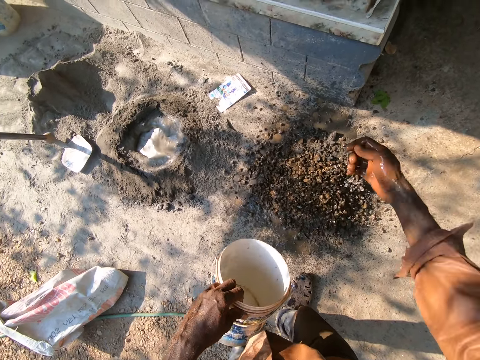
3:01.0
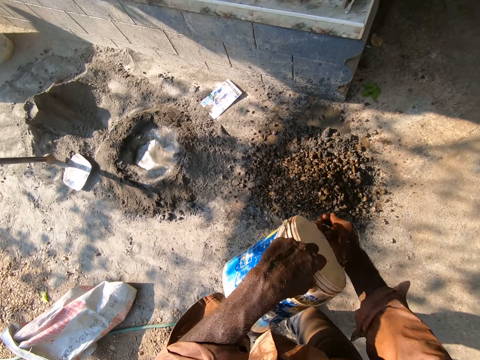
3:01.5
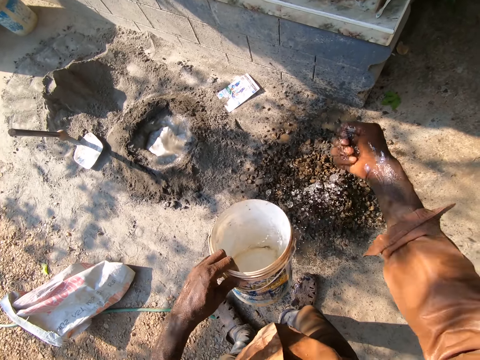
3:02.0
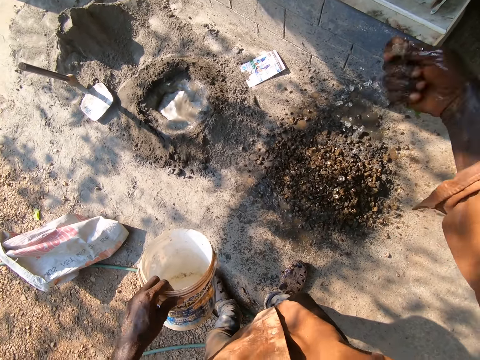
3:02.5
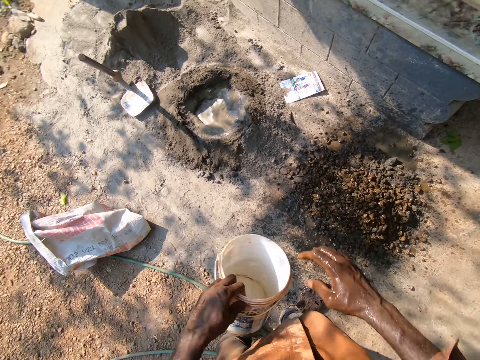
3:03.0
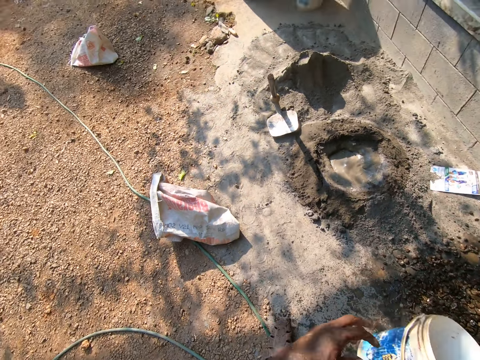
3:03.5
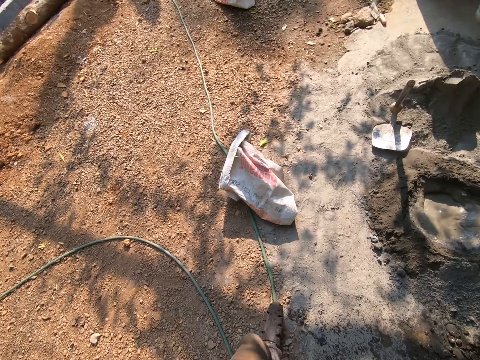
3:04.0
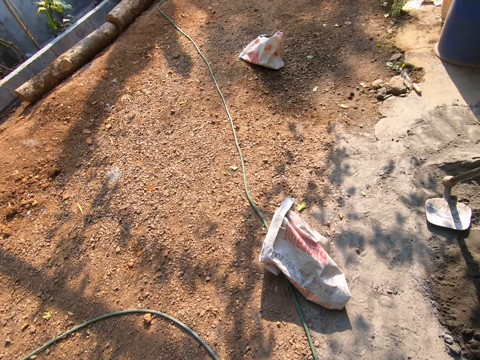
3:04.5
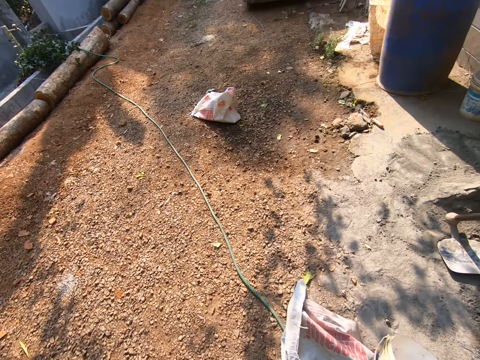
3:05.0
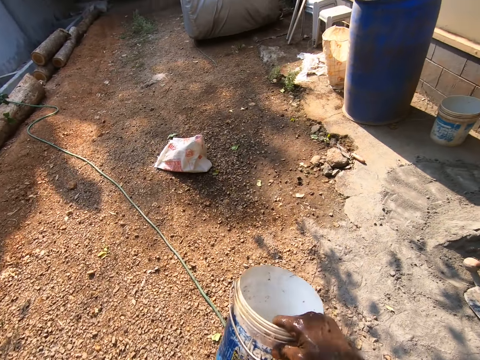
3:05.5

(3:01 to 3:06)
The camera wearer pours water to the right hand. They sprinkle water on the cement. They transfer the paint can to the right hand. They walk around the site.

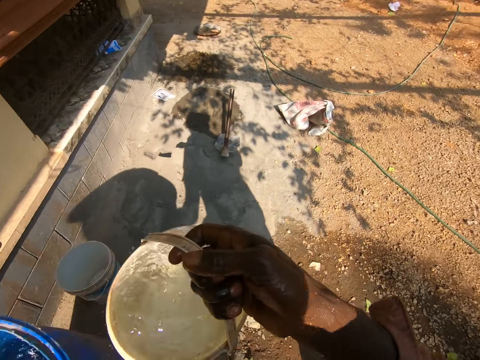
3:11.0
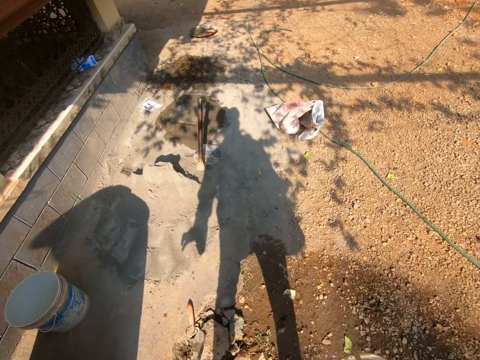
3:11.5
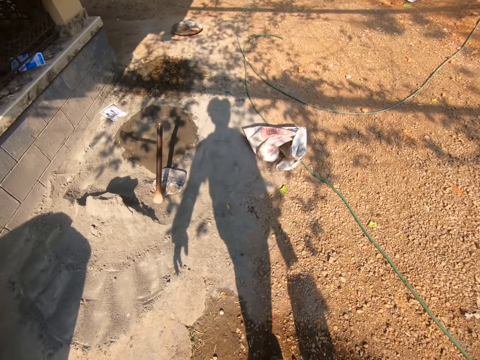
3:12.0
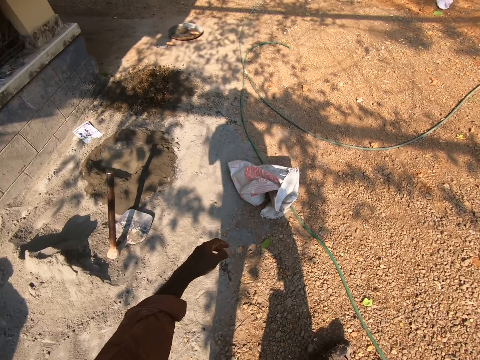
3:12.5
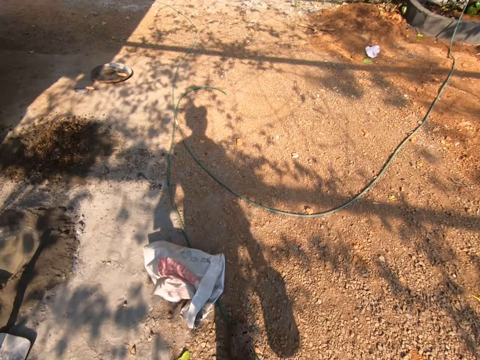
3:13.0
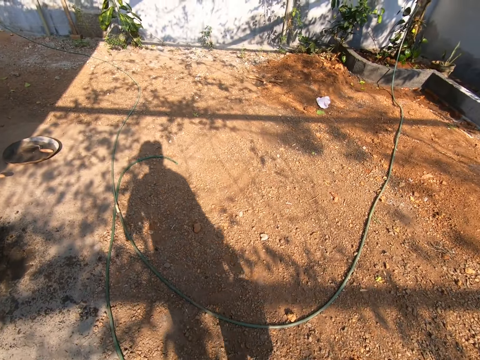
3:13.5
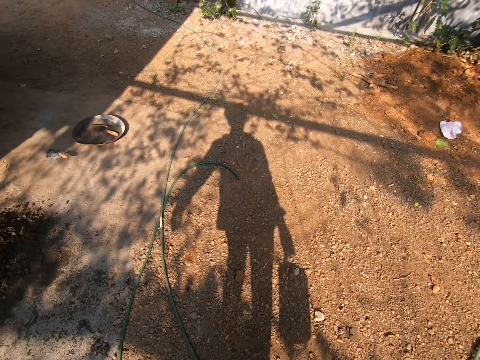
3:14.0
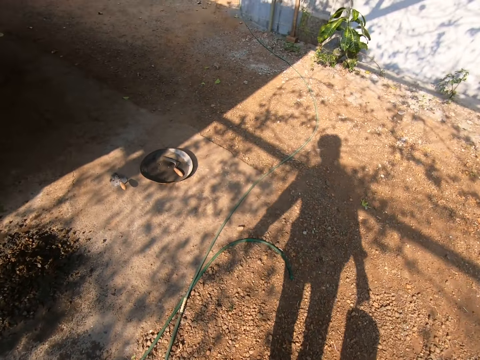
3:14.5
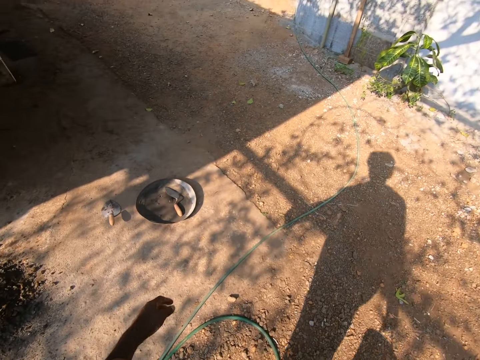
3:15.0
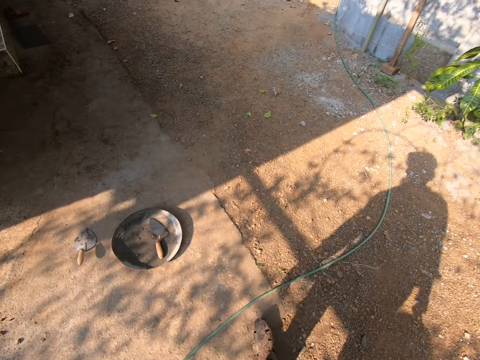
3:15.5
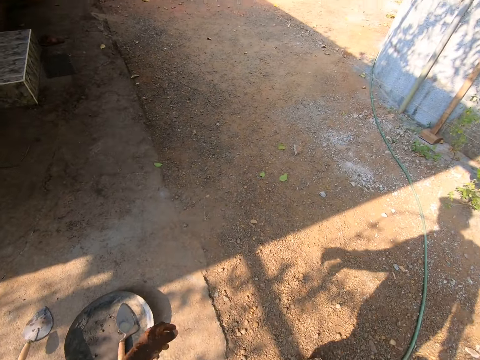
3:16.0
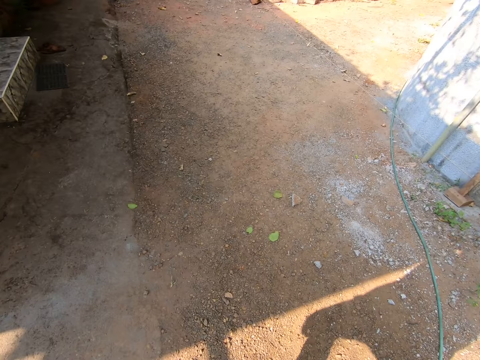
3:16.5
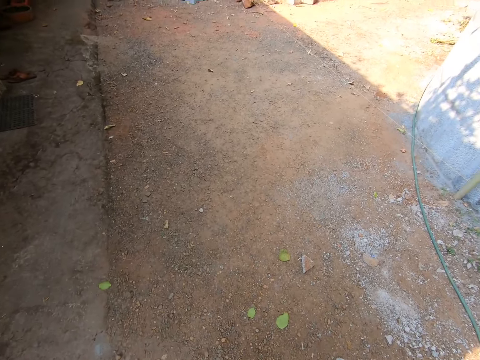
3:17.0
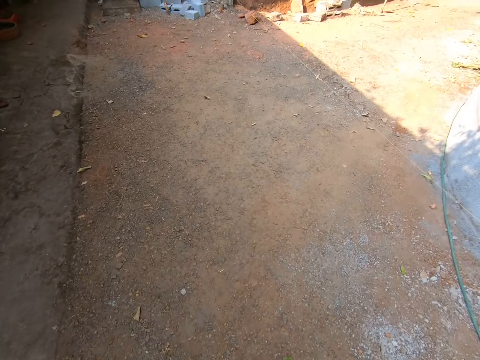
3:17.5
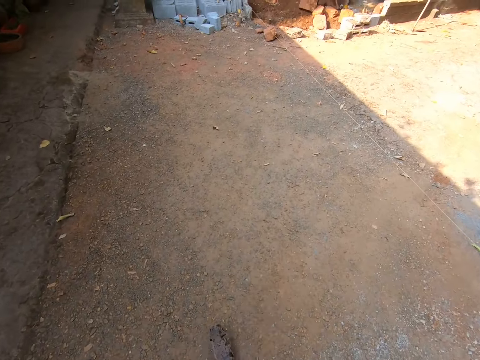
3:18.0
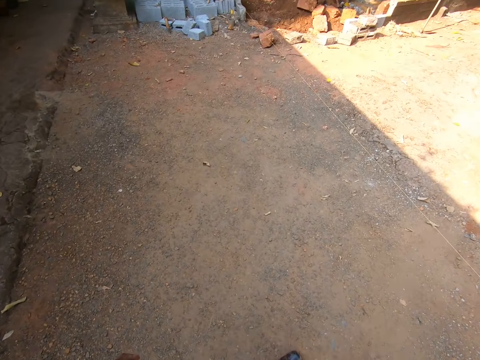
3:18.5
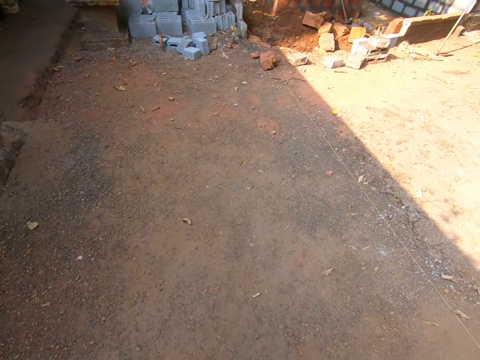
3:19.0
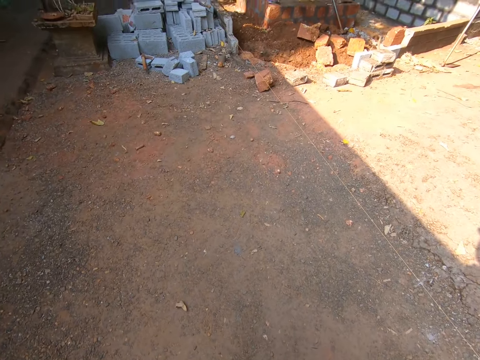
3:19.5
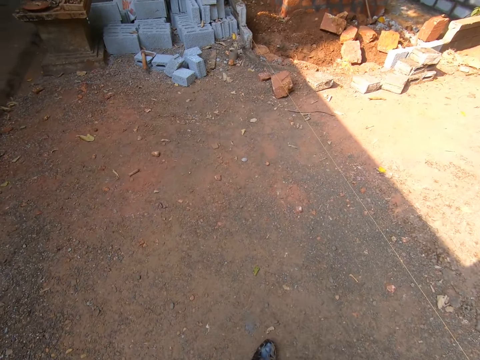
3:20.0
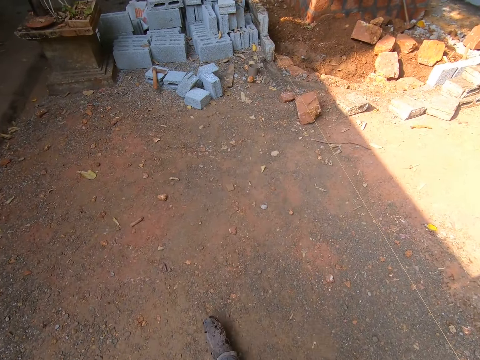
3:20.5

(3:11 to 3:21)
The camera wearer walks around the site.

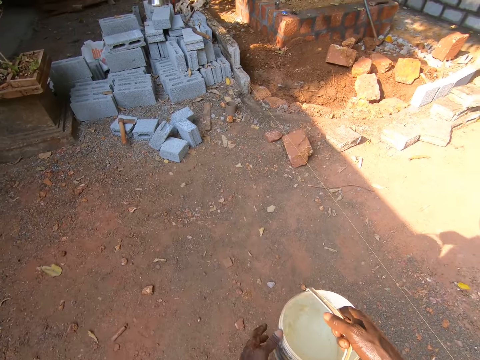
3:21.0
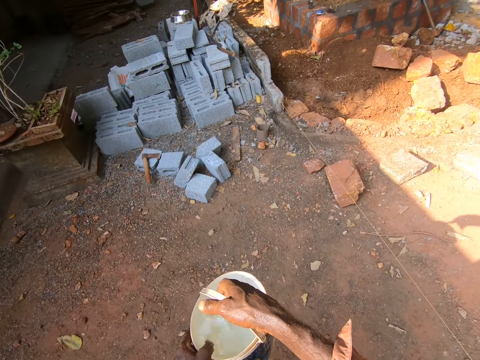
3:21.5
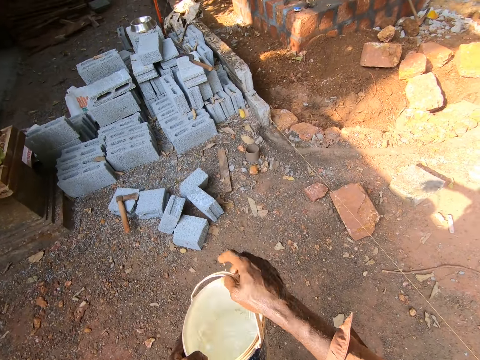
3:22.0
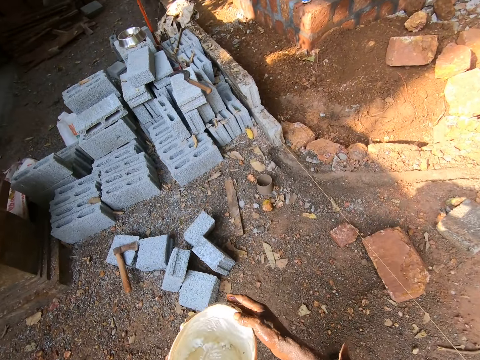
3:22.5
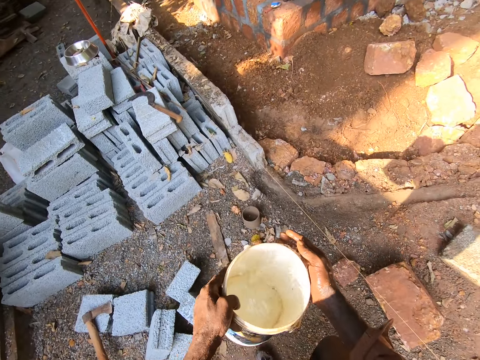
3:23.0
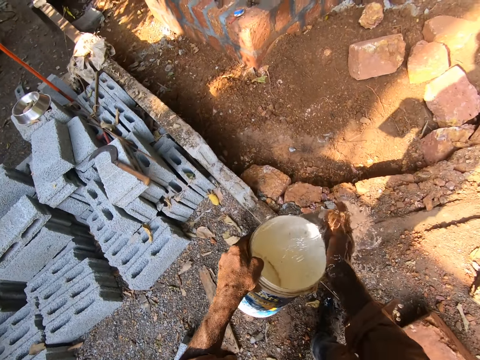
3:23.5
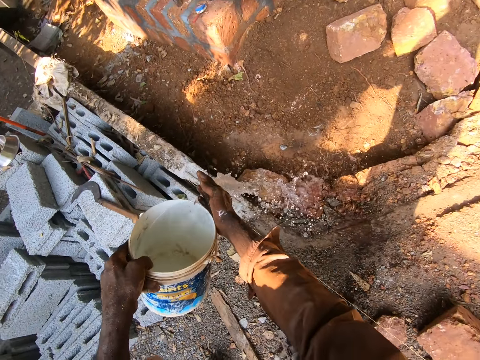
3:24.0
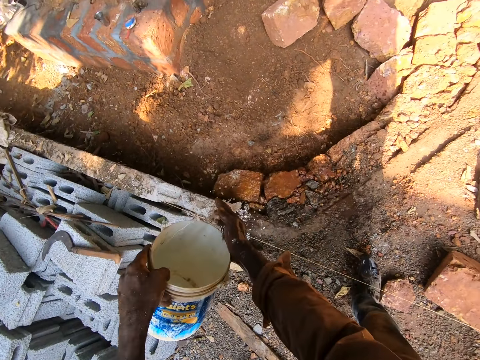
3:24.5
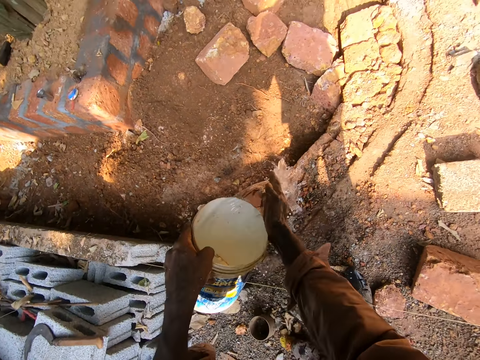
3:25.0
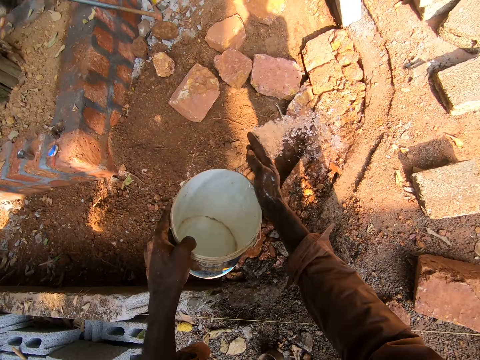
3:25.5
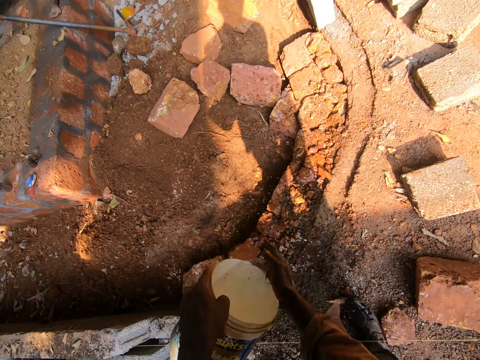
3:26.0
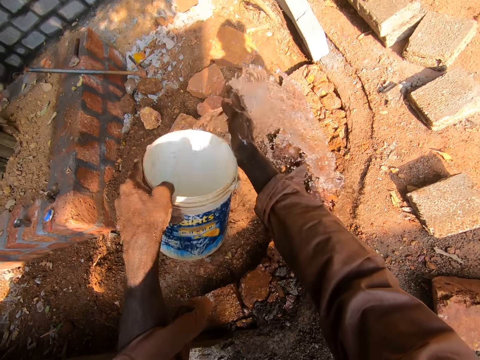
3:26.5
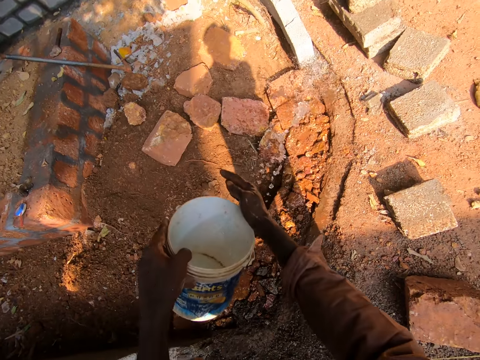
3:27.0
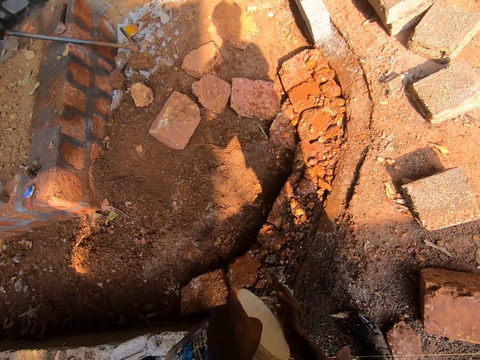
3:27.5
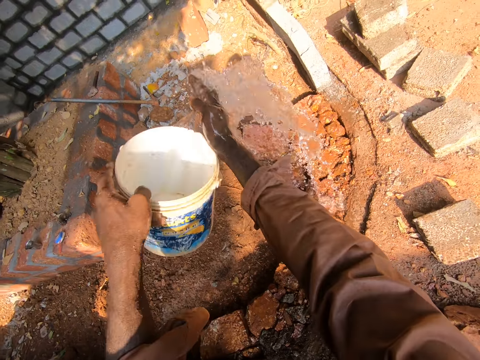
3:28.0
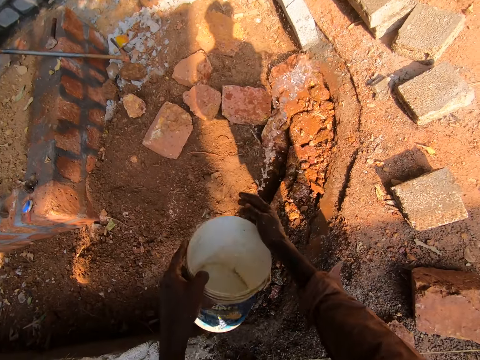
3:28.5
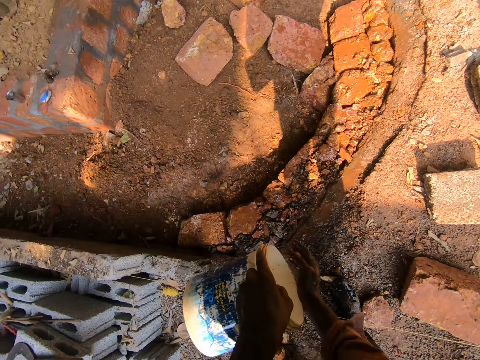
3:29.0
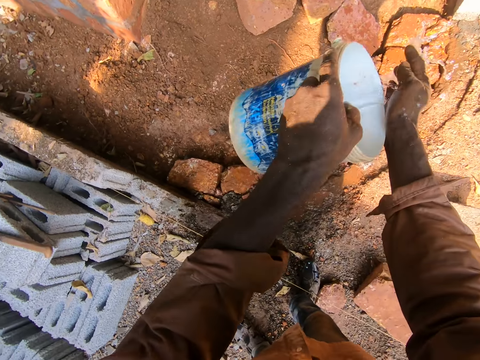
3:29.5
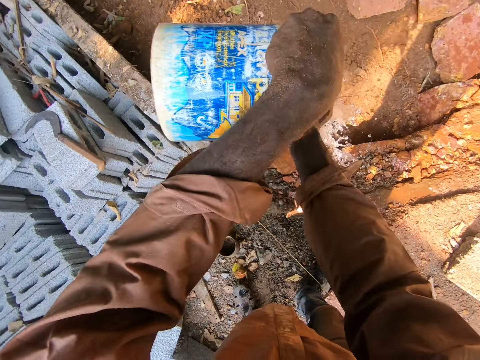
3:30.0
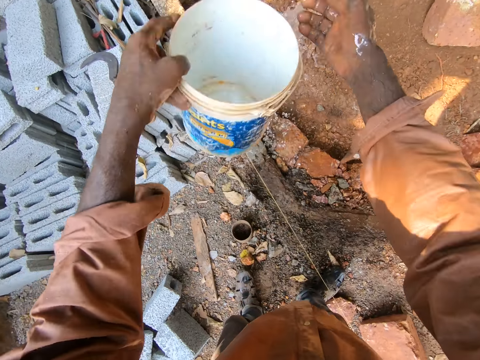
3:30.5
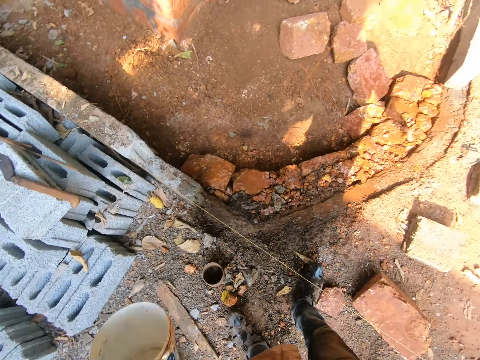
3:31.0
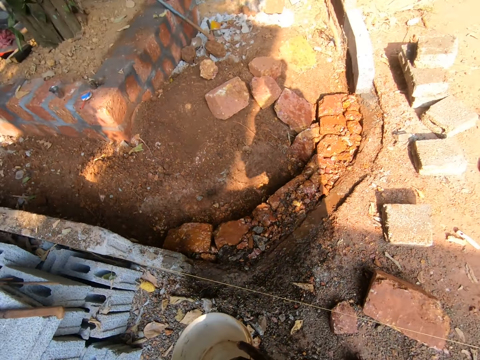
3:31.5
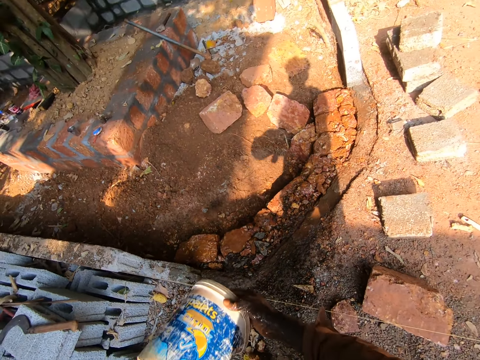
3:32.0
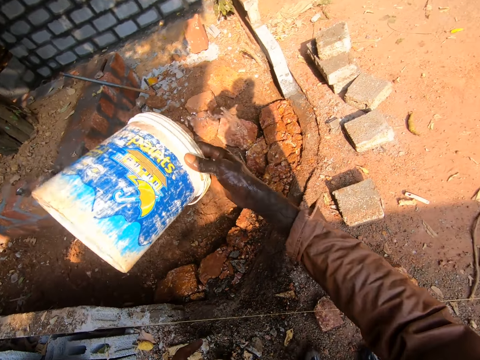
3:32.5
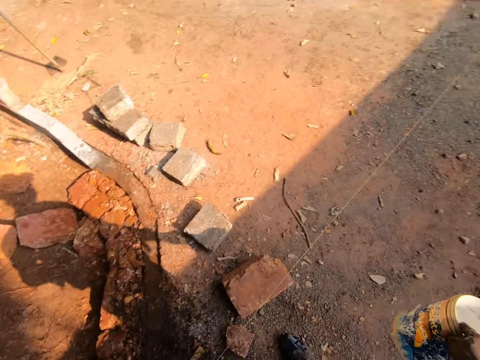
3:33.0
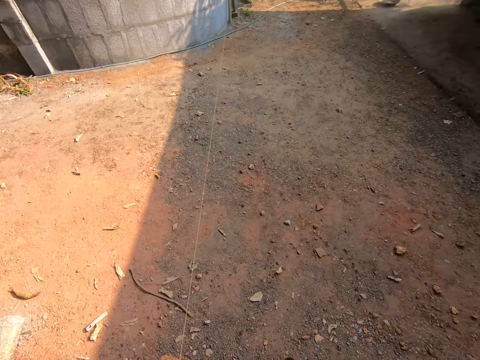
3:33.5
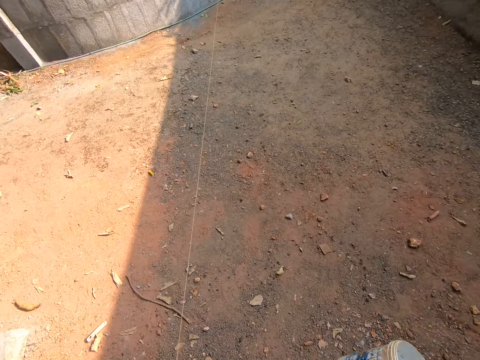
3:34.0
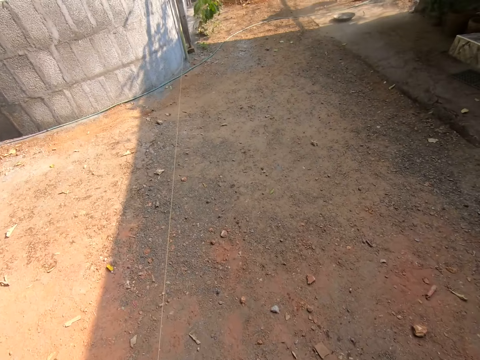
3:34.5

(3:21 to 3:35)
The camera wearer sprinkles water on the ground. They pour water on the foundation. They transfer the paint can to the right hand and pour water on the ground. They walk around.
